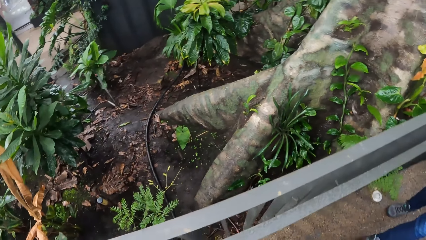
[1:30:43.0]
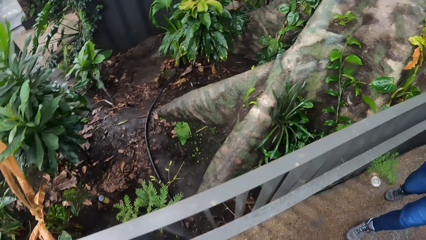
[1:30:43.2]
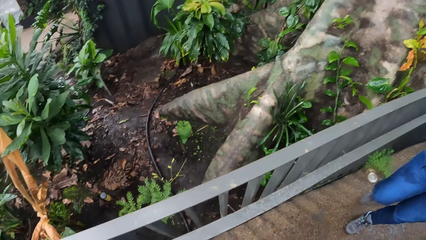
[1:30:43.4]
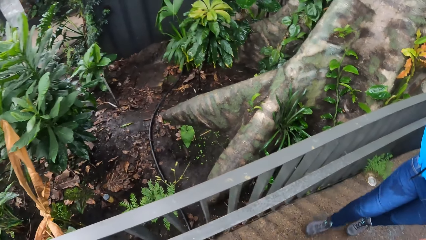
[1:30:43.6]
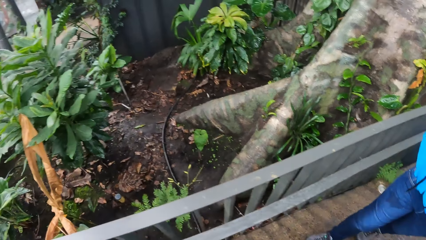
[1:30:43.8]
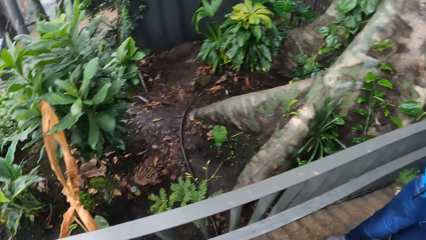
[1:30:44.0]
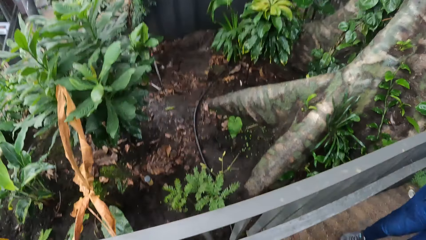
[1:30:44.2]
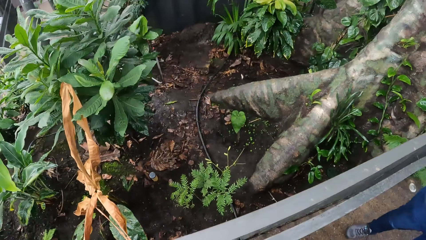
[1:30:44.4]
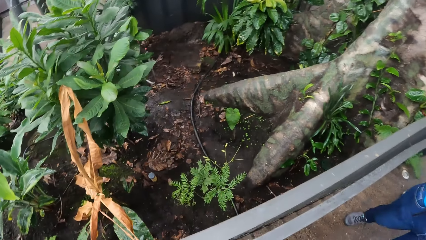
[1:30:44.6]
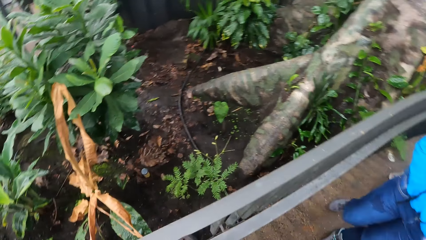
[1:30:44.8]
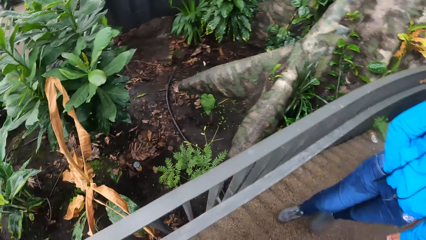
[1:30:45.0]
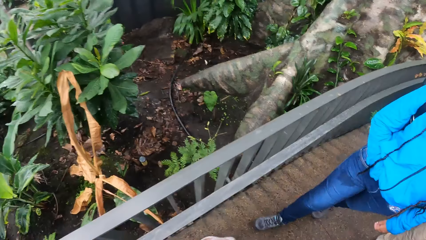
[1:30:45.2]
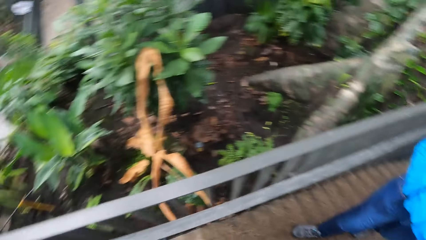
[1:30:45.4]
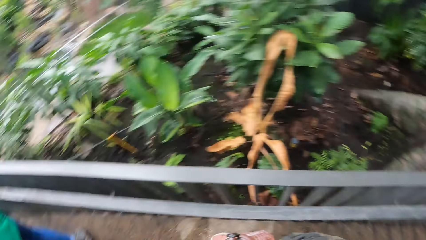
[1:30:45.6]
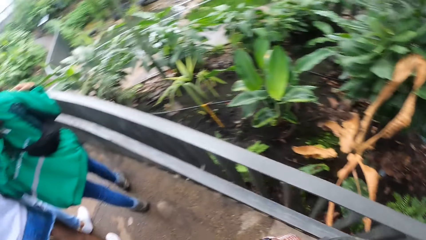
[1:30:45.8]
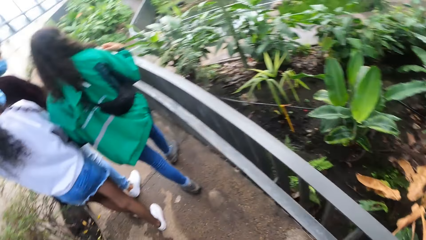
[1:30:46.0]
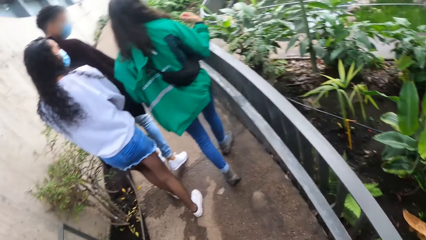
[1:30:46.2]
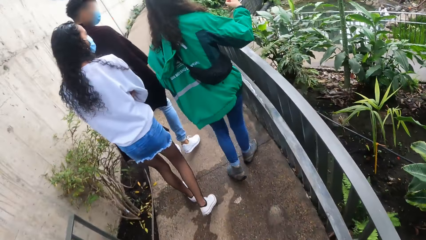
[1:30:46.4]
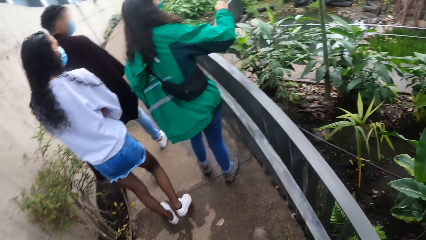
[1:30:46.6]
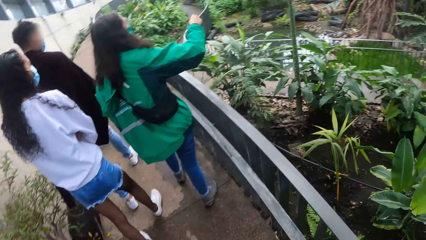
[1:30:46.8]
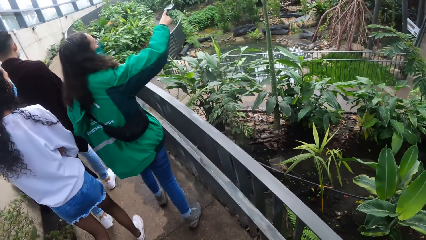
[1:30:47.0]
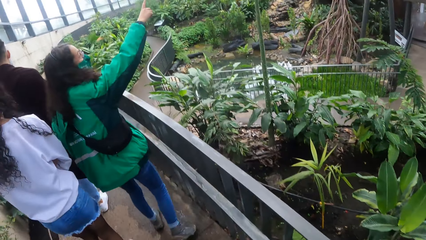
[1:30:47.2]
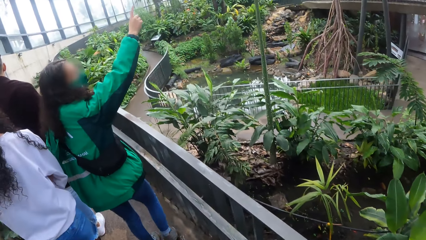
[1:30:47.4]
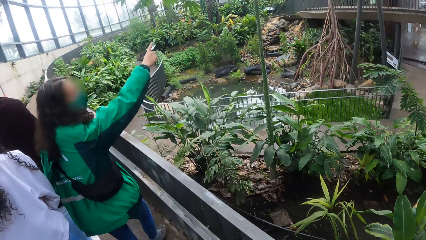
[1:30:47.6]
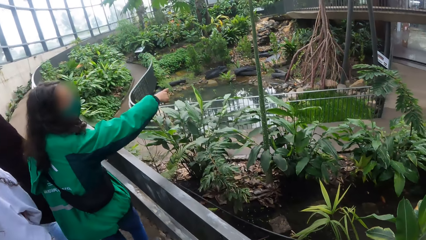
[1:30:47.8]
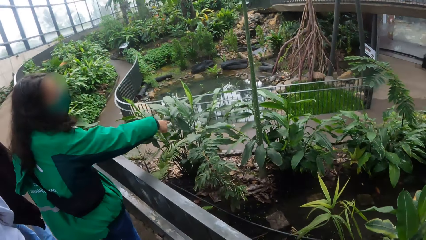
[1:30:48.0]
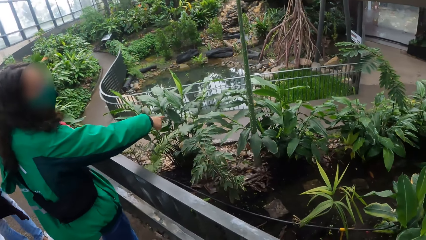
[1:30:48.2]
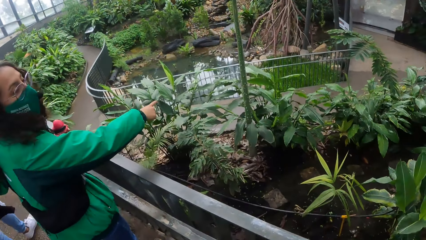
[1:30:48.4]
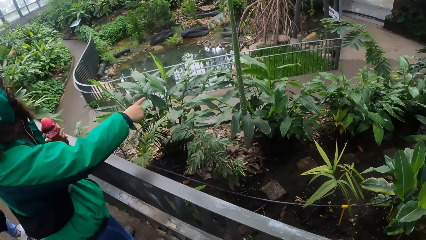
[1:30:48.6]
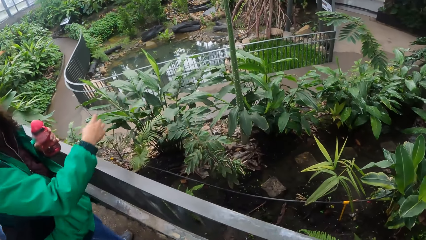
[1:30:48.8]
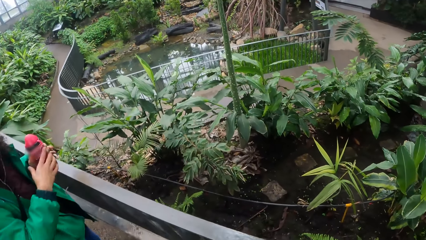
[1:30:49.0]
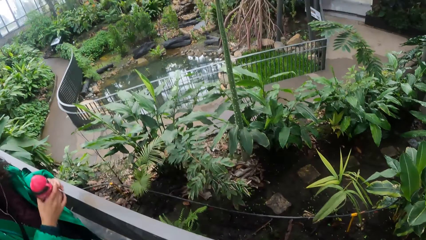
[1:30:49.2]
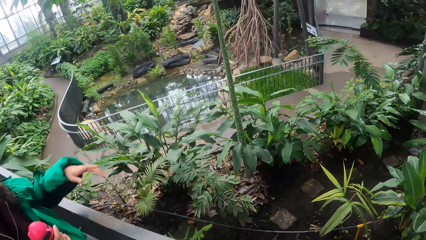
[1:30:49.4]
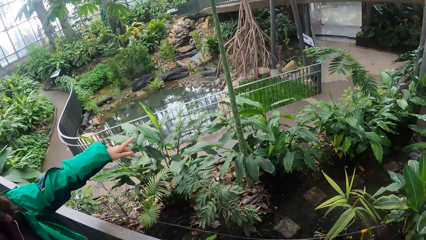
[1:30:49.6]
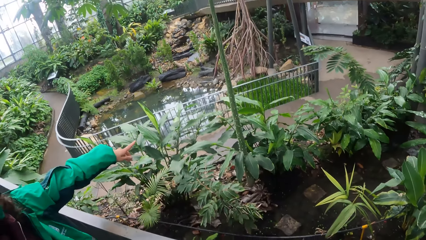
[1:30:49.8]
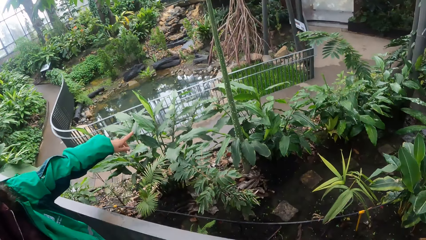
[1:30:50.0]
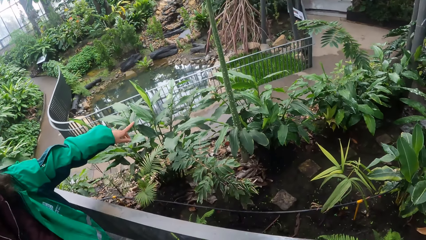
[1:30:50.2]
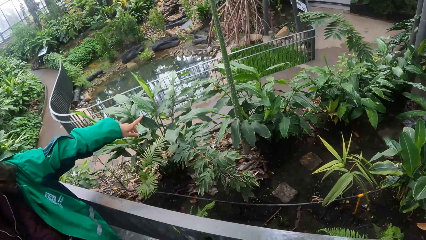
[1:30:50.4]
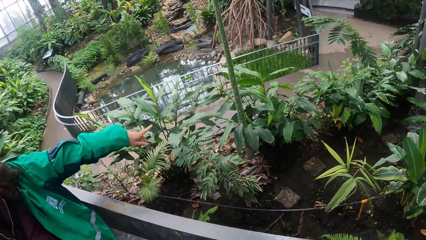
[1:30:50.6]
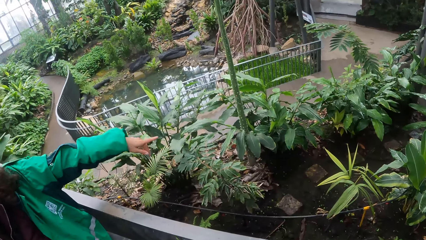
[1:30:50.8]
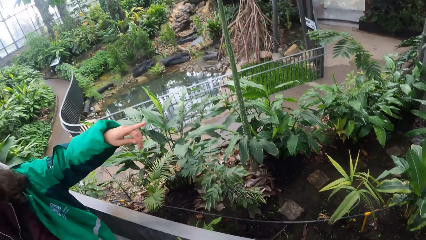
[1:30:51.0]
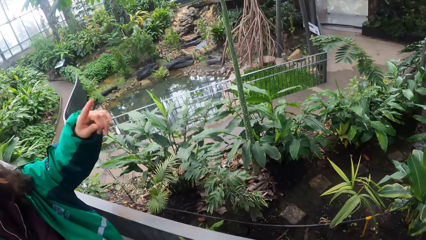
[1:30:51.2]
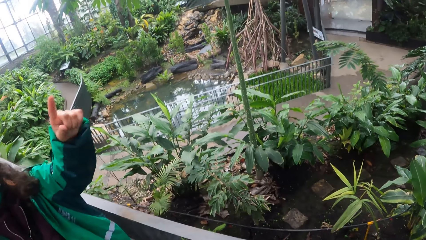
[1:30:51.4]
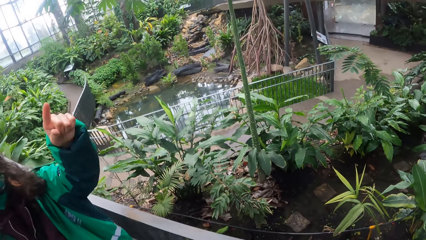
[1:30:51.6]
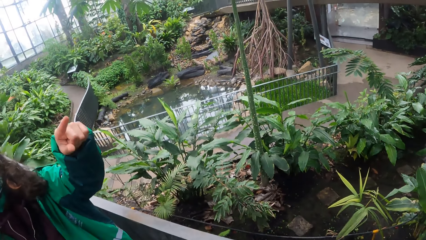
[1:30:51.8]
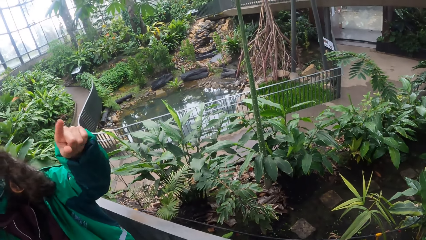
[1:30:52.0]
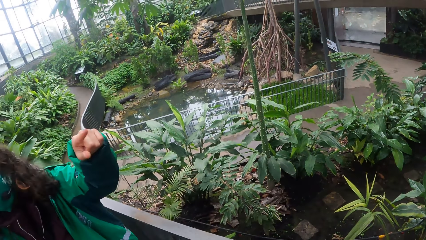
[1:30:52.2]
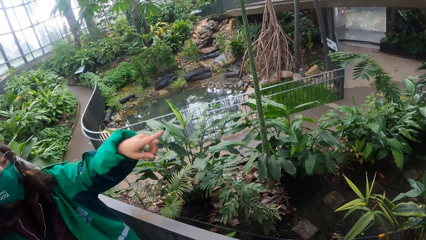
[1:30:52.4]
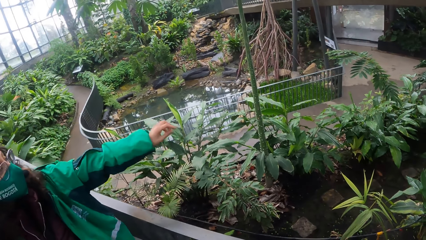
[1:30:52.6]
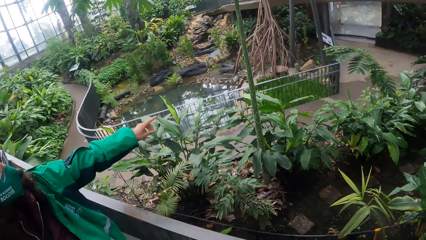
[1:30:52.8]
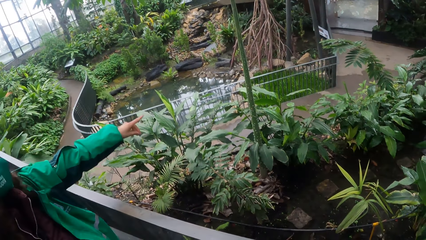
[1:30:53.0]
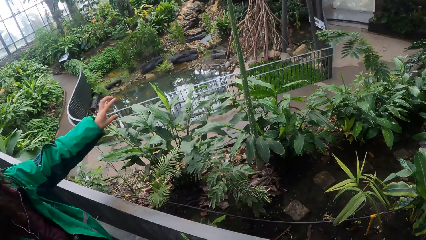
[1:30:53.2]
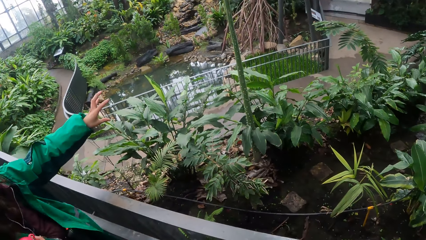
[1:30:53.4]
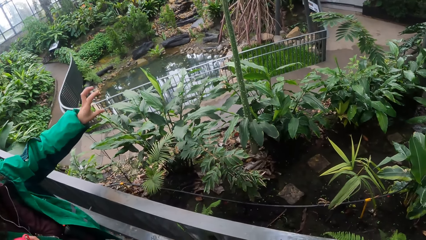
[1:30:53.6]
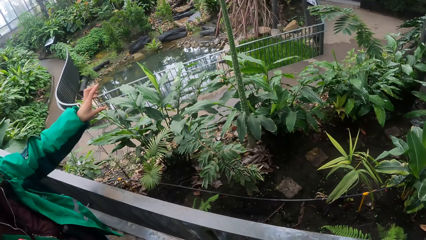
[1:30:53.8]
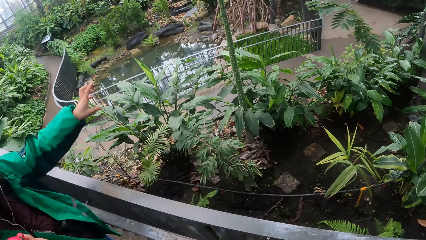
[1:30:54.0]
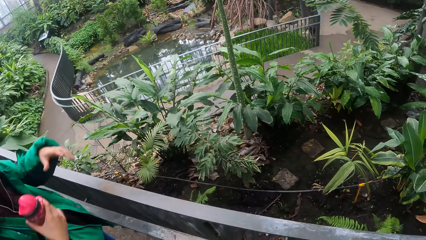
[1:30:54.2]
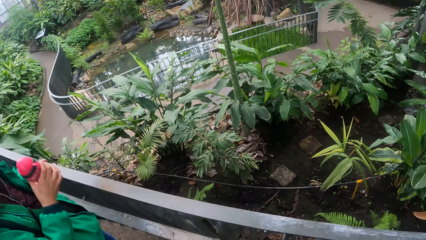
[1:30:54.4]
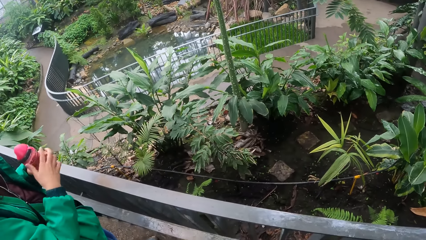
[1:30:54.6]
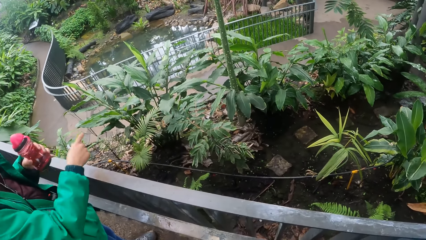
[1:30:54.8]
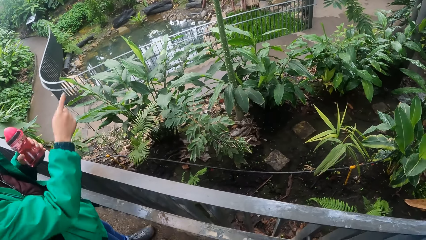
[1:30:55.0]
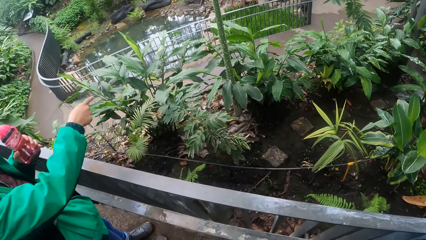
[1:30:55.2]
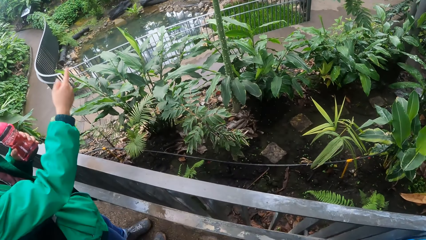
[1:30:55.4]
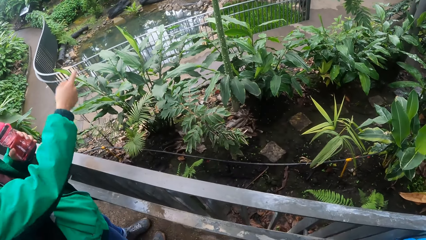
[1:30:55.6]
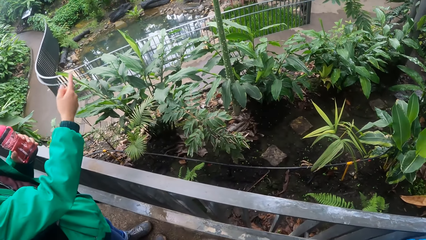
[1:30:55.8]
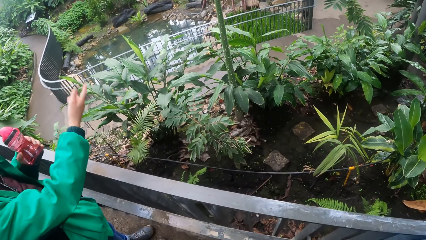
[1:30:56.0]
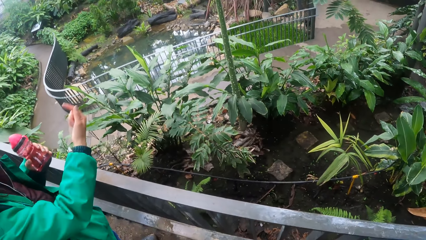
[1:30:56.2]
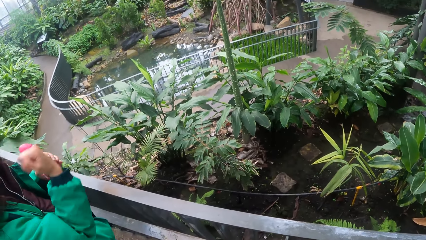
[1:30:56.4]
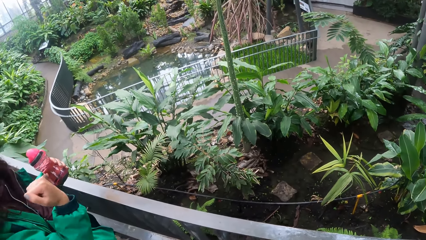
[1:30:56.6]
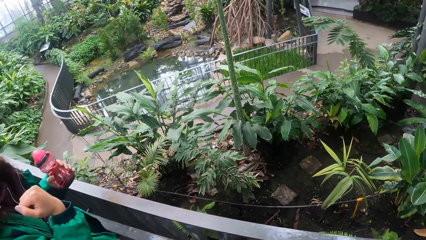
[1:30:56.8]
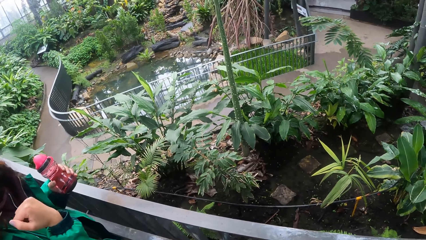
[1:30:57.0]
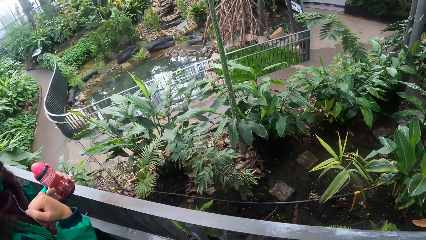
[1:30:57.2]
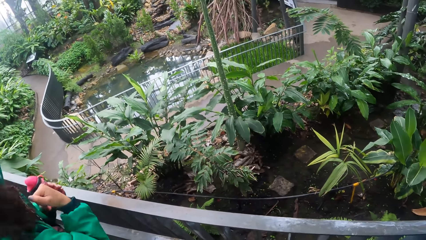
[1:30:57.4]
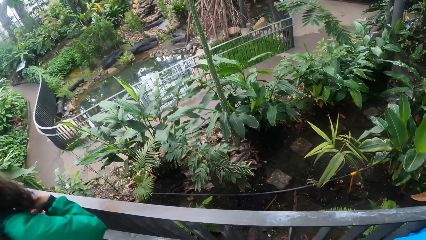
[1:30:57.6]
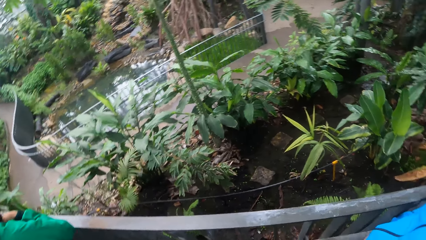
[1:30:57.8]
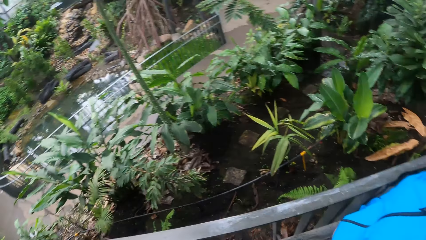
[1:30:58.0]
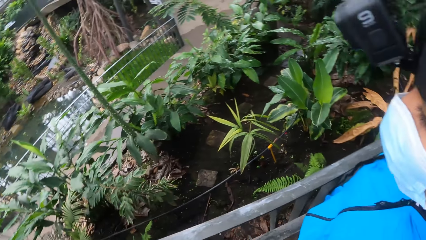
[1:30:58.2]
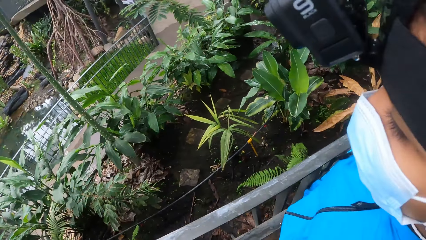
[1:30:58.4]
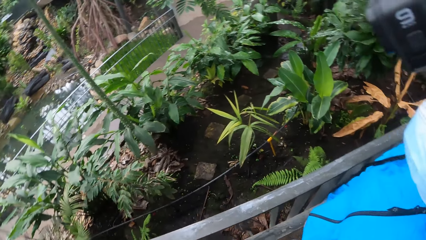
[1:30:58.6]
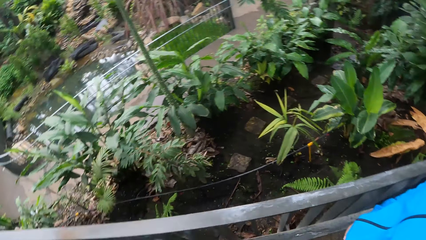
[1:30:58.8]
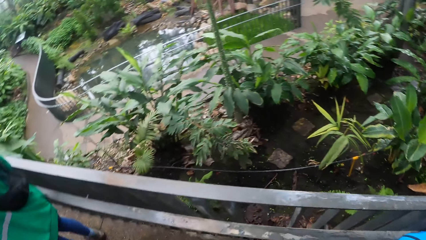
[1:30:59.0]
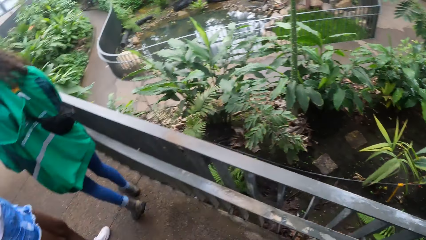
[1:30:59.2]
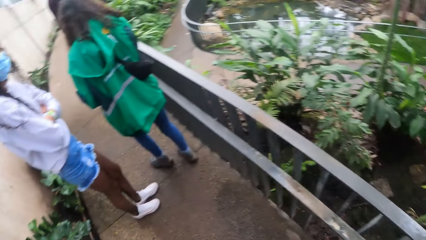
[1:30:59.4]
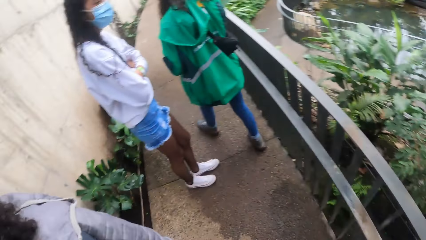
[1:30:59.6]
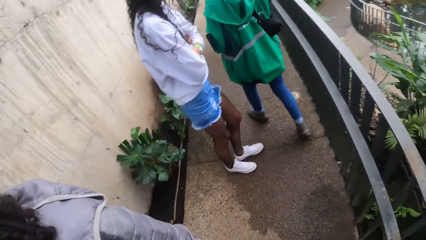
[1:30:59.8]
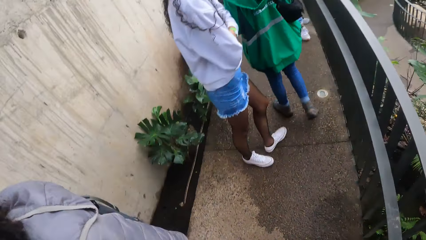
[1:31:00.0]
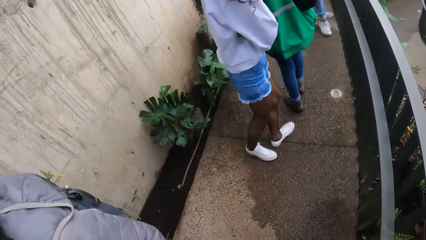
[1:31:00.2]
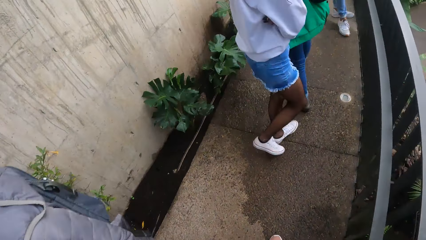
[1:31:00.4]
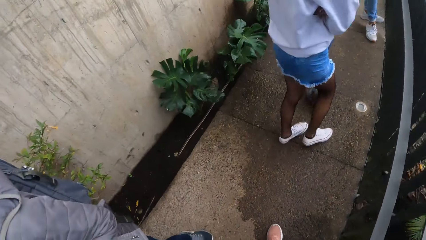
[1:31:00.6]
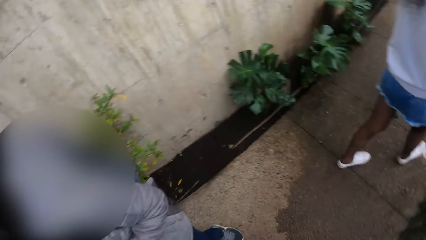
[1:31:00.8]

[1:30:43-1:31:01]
The camera wearer is walking on a trail. The tour guide passes a pink bottle from her left hand to her right hand. The tour guide passes the pink bottle from her right hand to her left hand.
